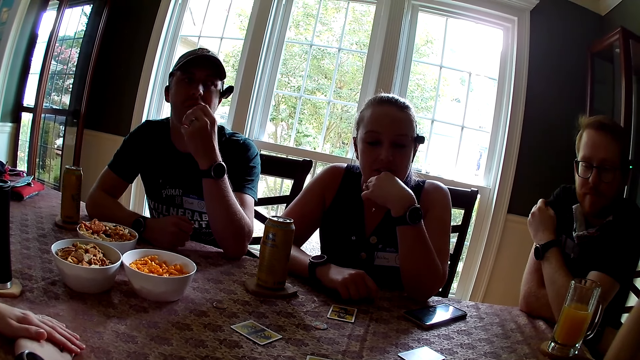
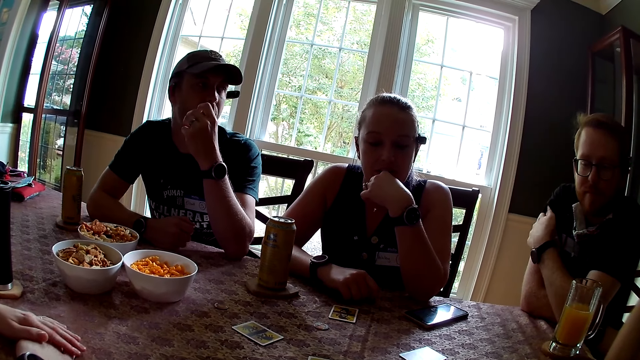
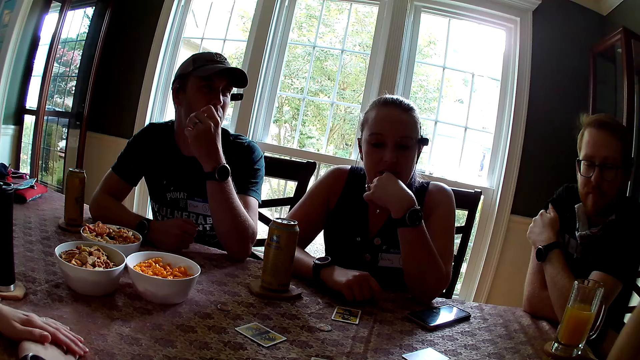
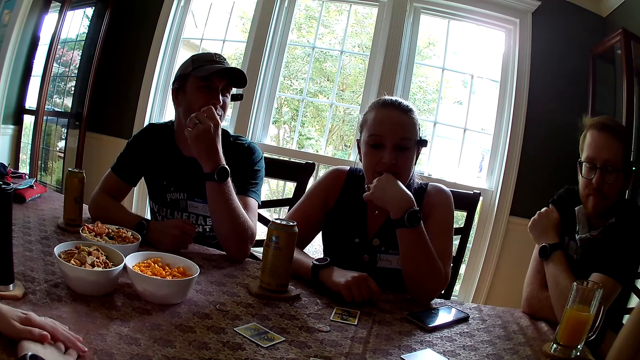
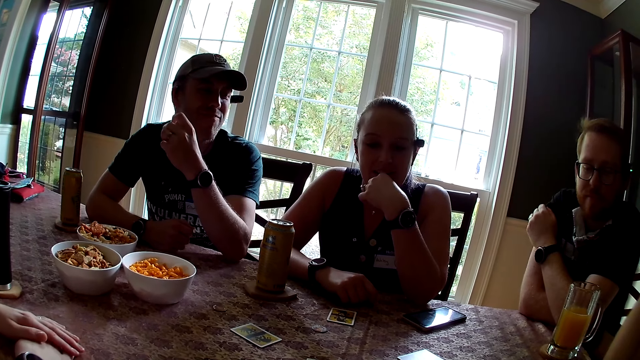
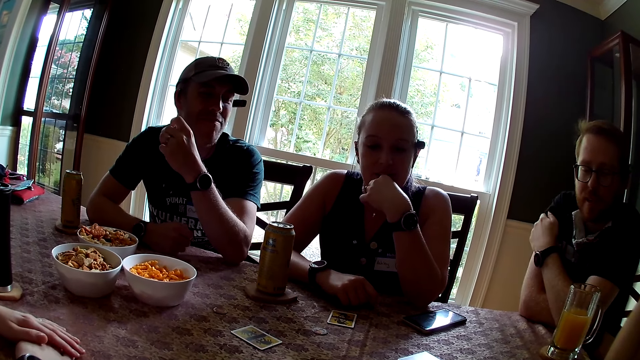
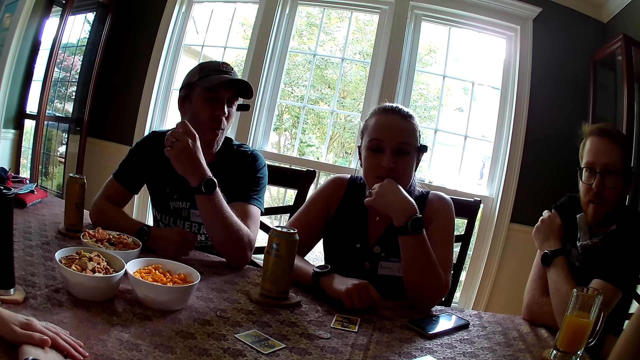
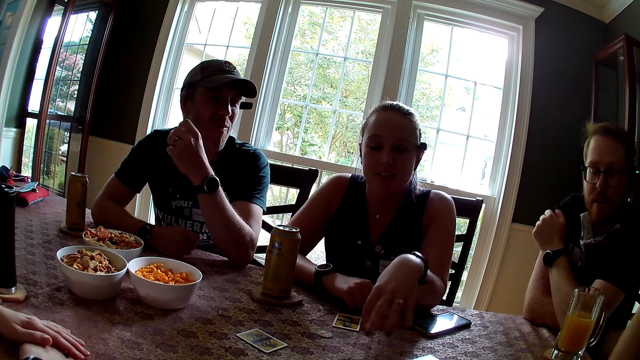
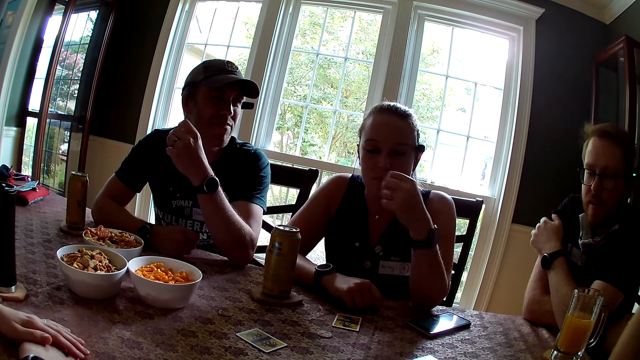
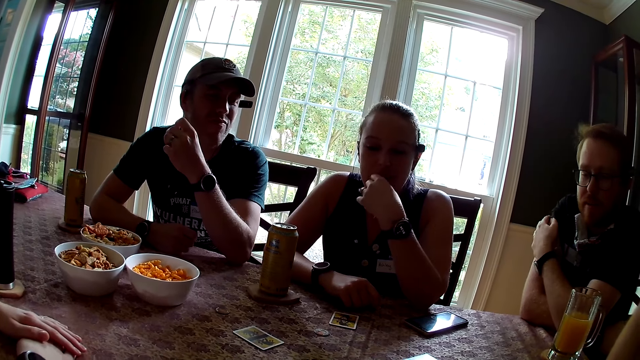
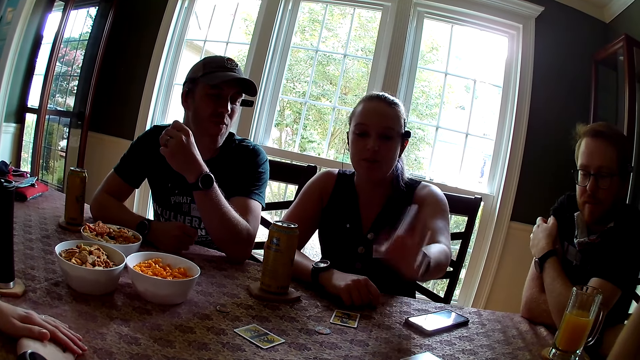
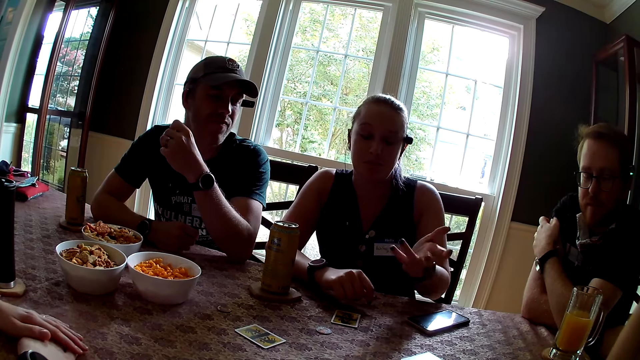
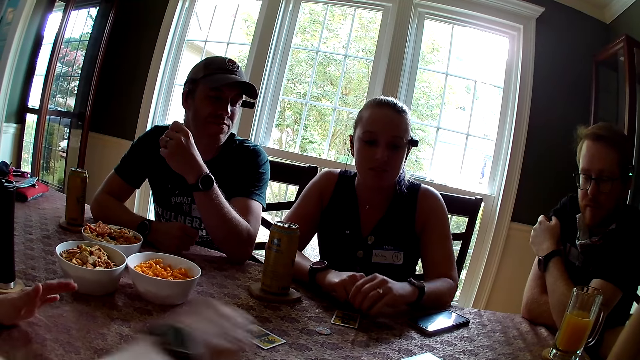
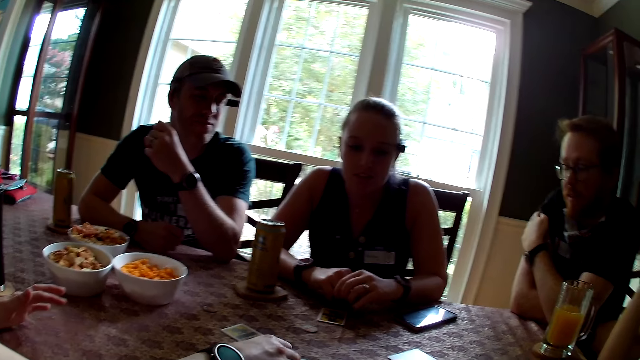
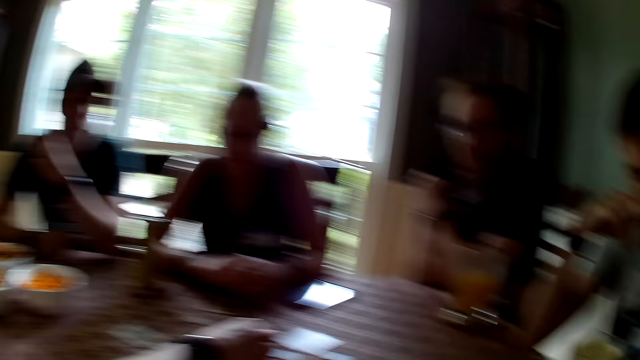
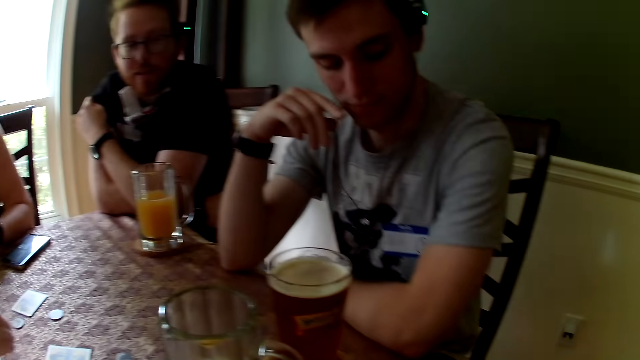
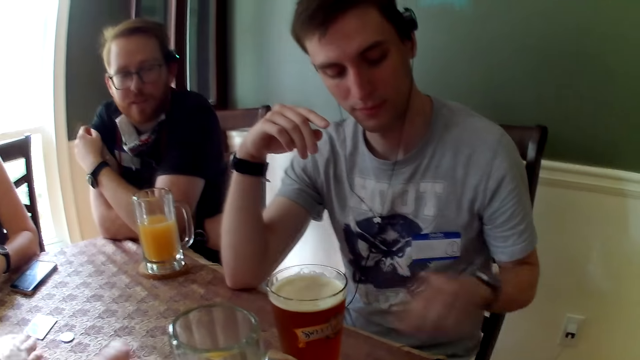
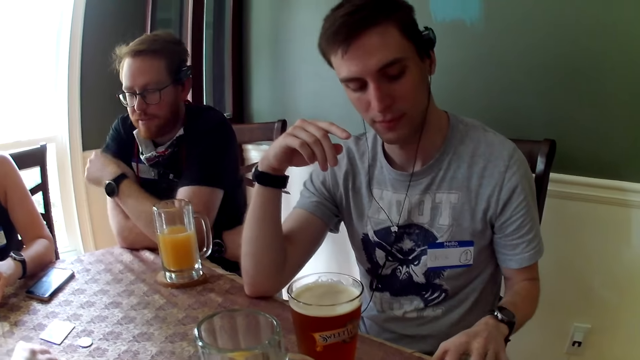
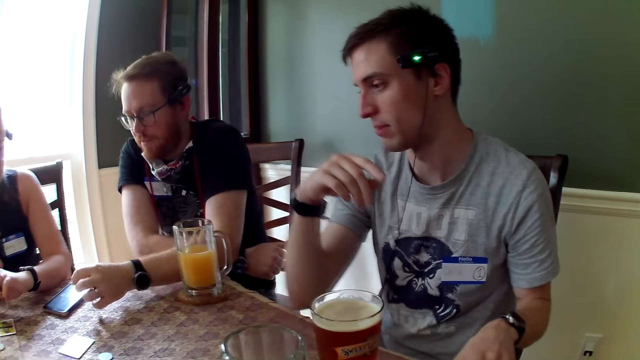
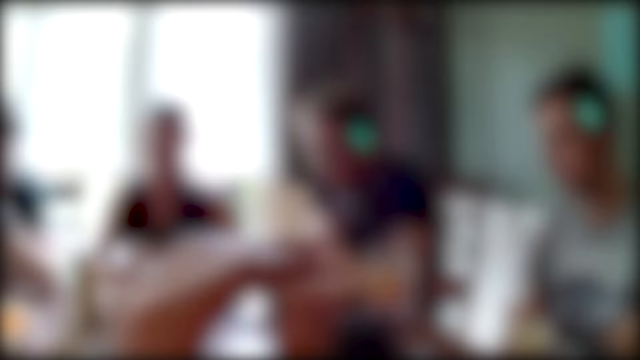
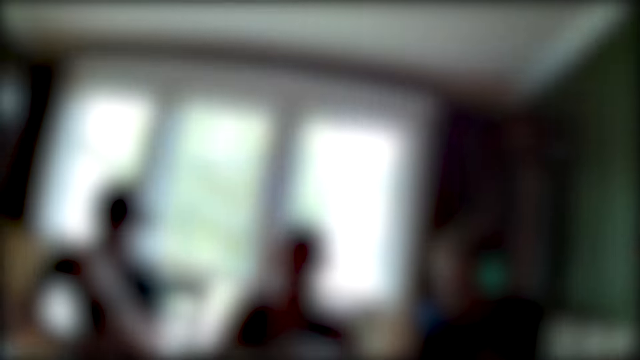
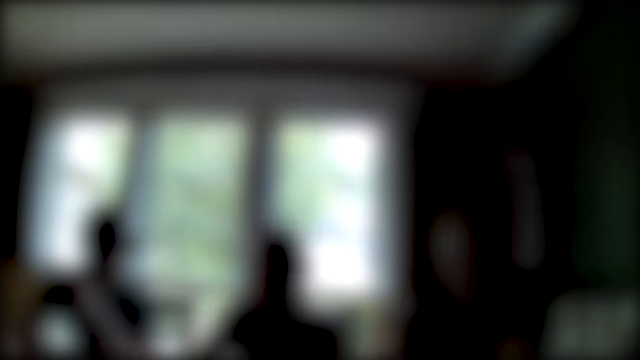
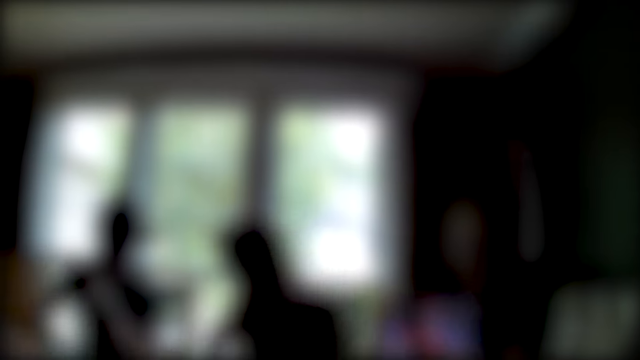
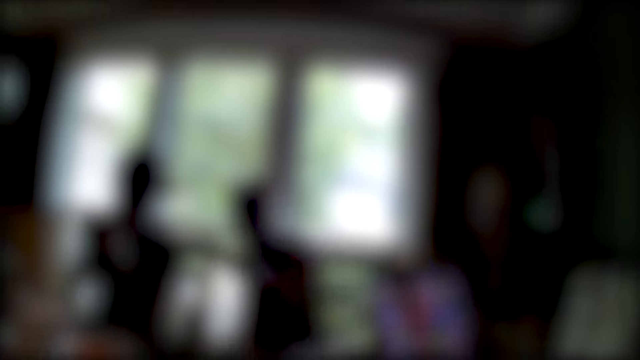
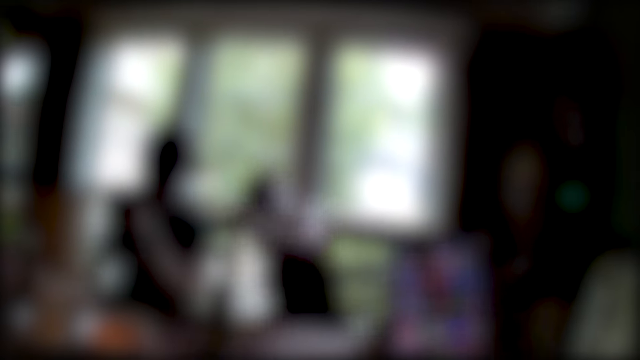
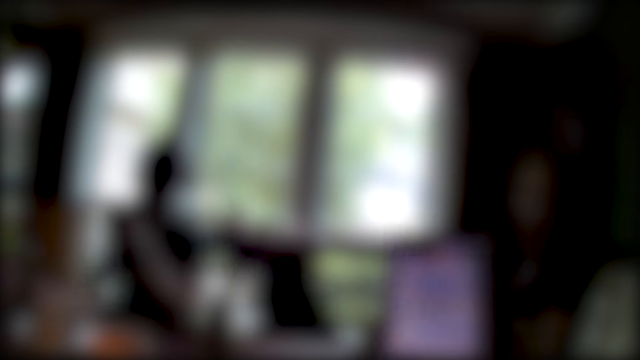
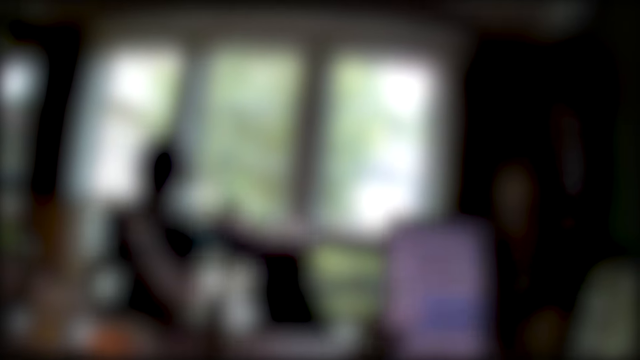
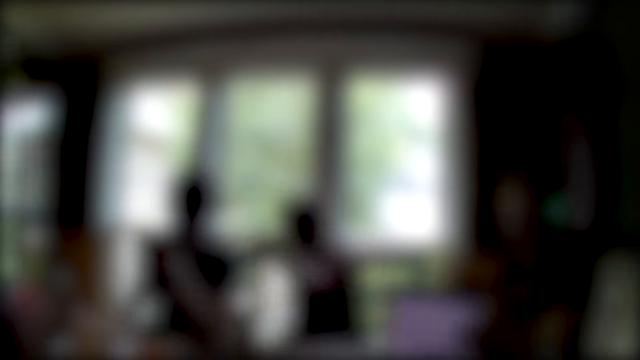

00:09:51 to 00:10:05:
A woman speaks to the group of people at the table. Another woman sways her left hand, holds her chin with the right hand, and sways her left hand. A third woman sways her right hand. The camera wearer looks around. A man holds a phone with the left hand. The camera wearer raises the left hand. They look around. They operate a phone with the right hand.

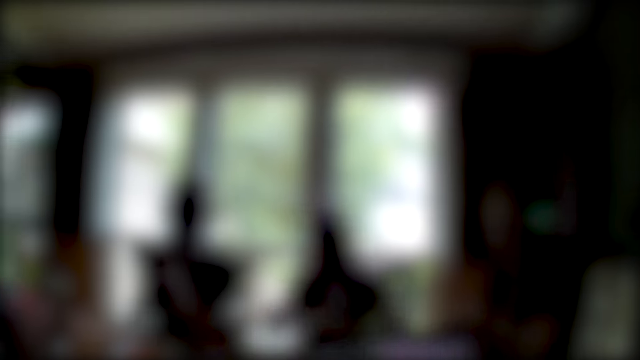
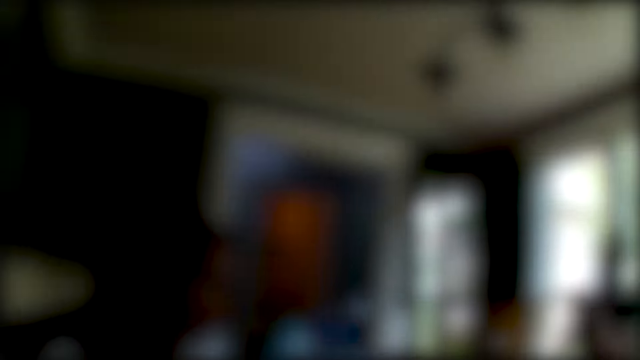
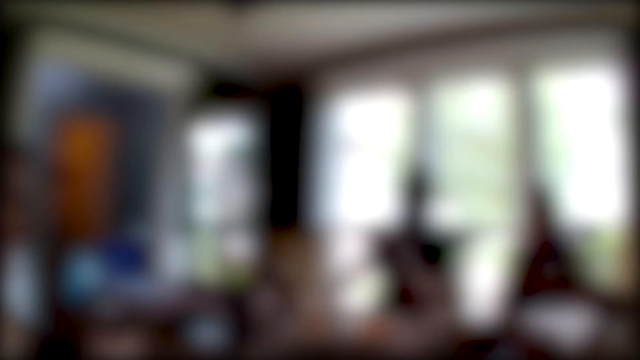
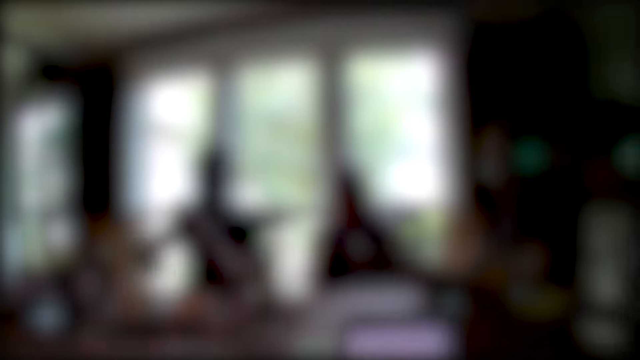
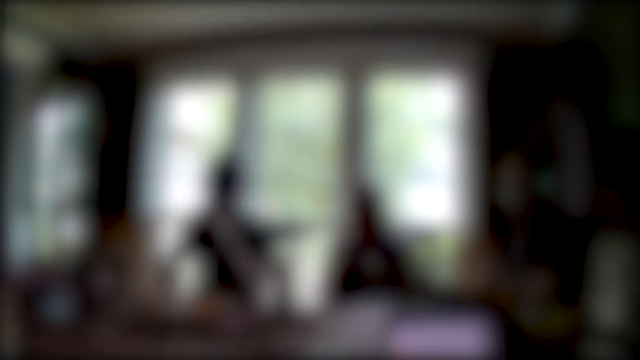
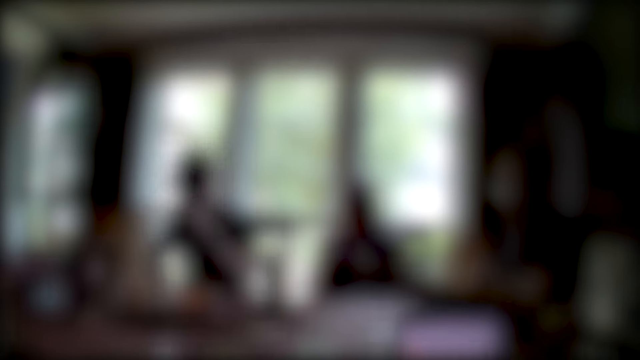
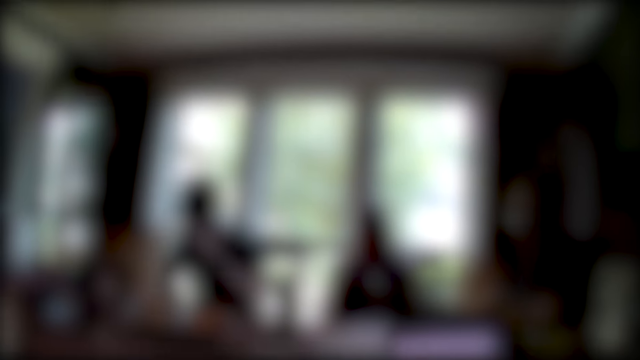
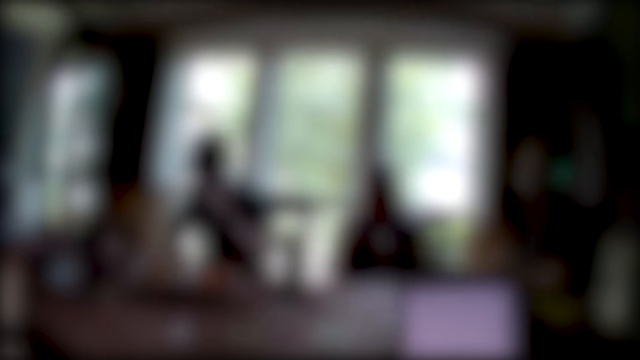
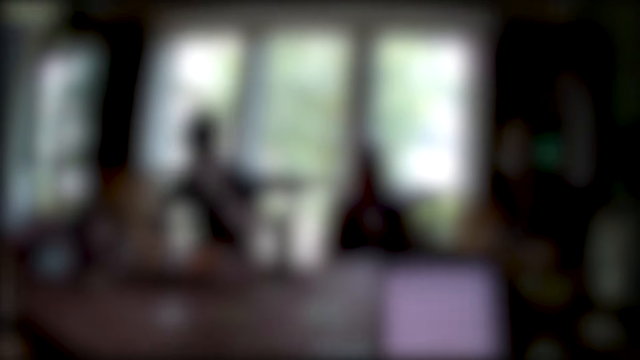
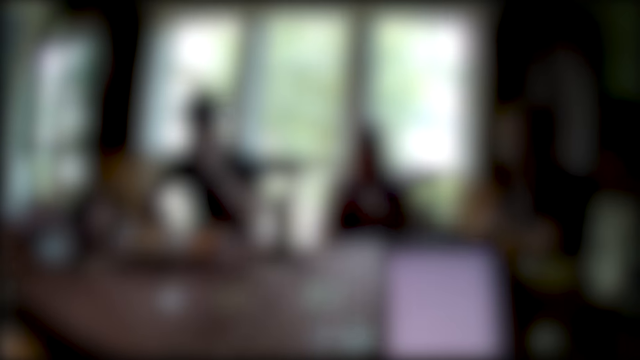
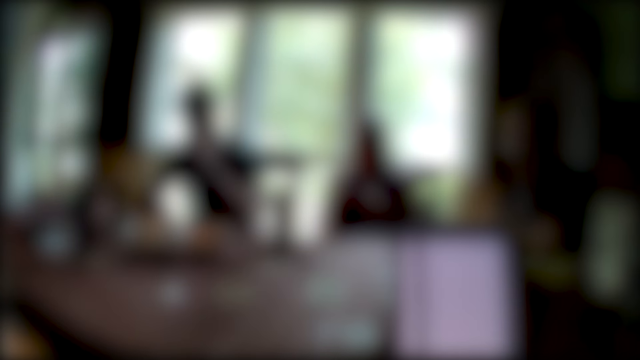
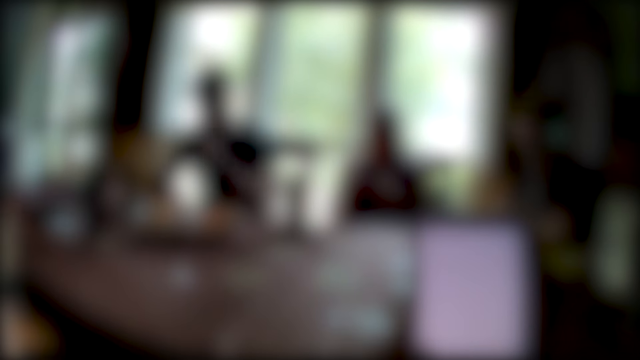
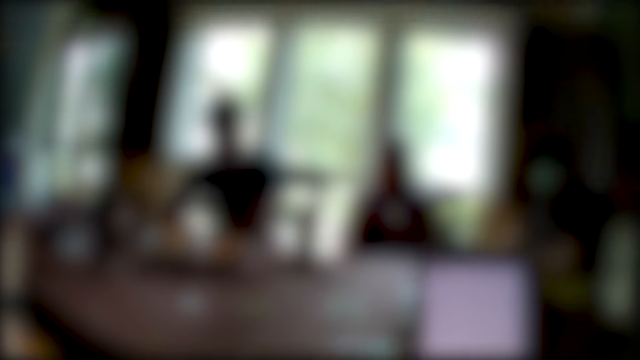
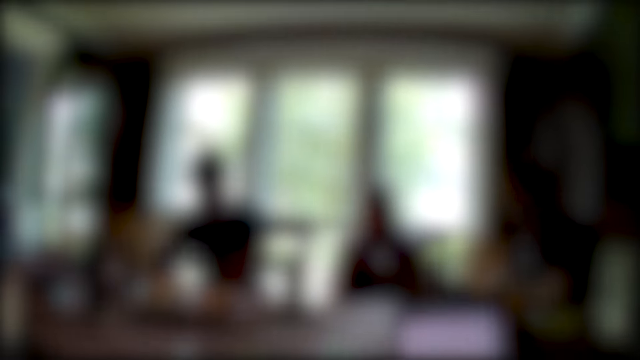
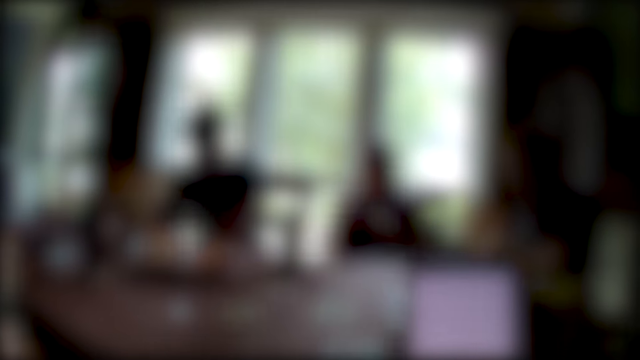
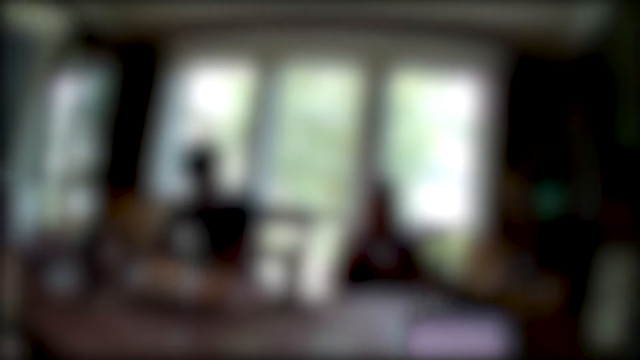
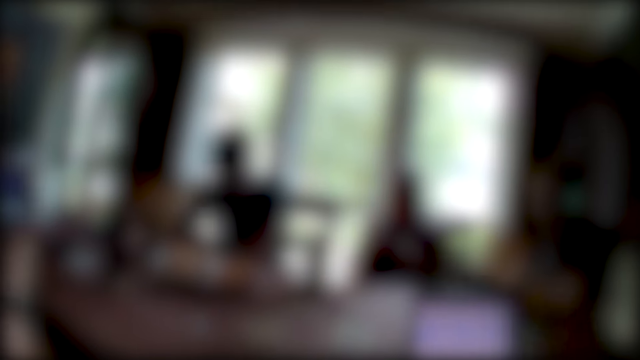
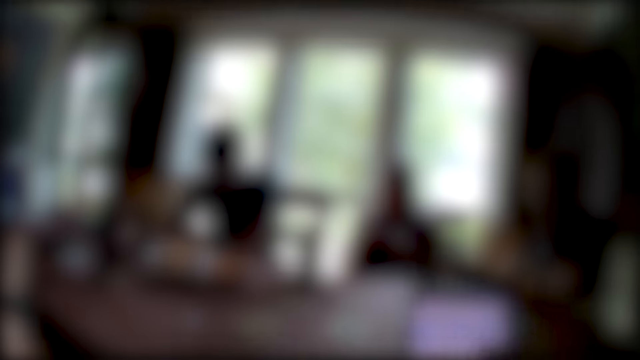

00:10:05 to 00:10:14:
The camera wearer looks around. They operate the phone with the right hand.
